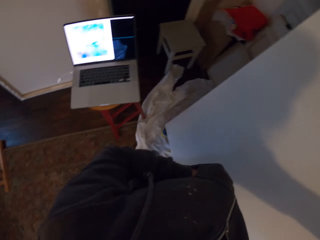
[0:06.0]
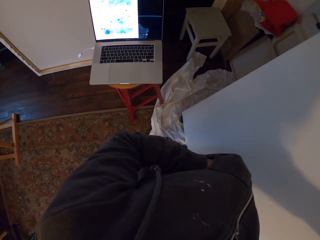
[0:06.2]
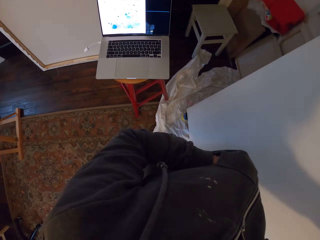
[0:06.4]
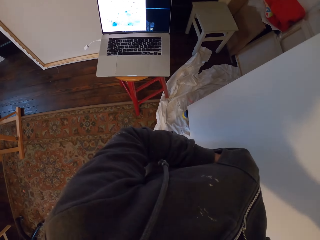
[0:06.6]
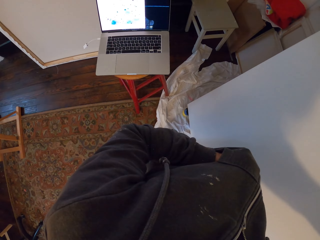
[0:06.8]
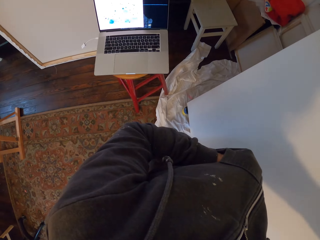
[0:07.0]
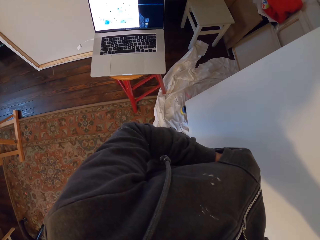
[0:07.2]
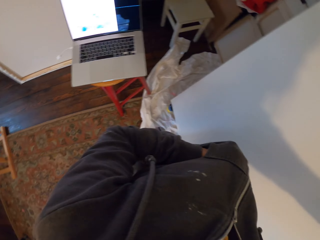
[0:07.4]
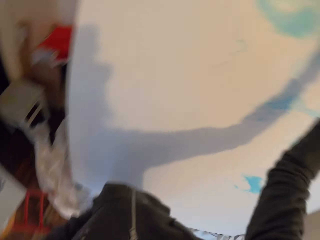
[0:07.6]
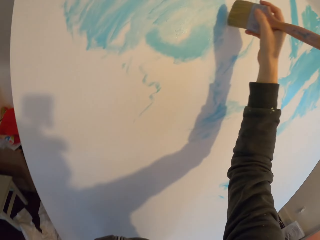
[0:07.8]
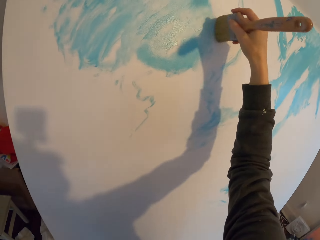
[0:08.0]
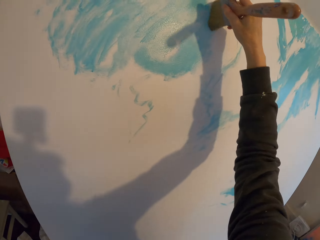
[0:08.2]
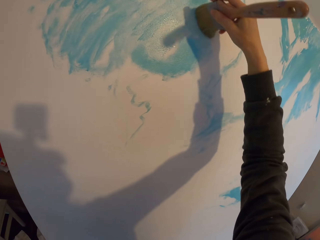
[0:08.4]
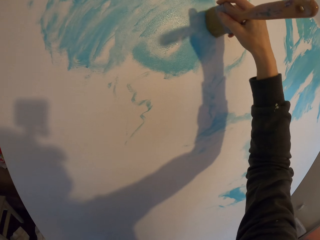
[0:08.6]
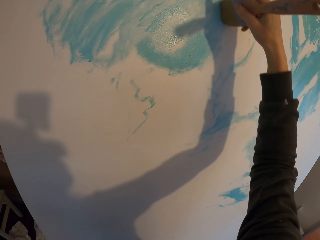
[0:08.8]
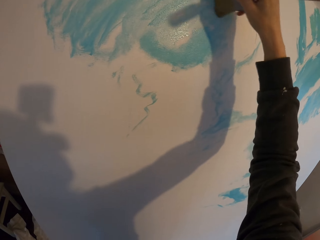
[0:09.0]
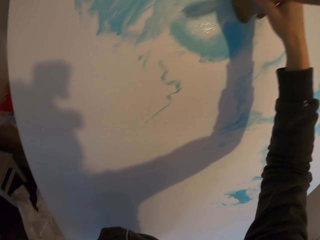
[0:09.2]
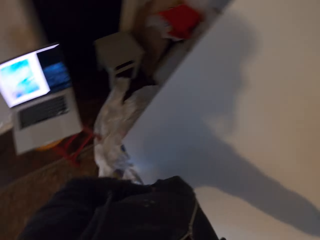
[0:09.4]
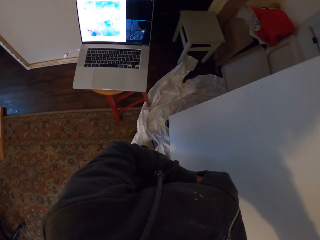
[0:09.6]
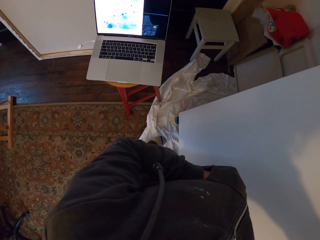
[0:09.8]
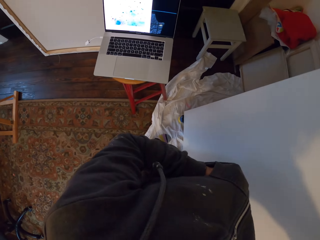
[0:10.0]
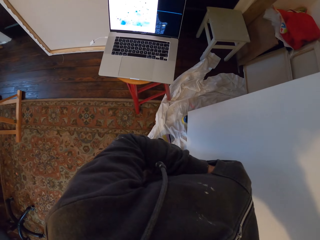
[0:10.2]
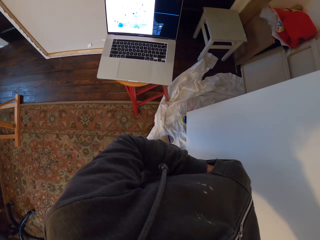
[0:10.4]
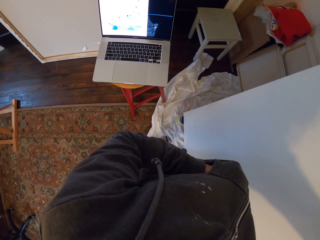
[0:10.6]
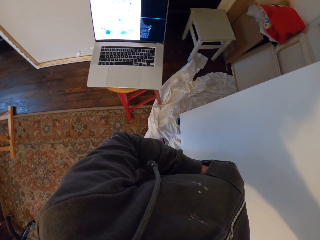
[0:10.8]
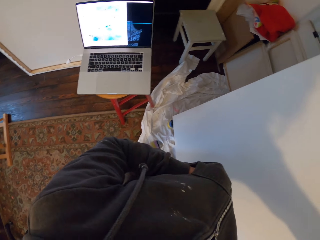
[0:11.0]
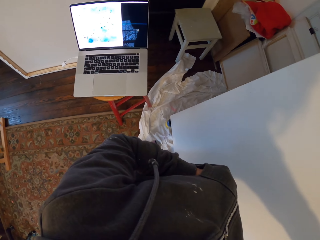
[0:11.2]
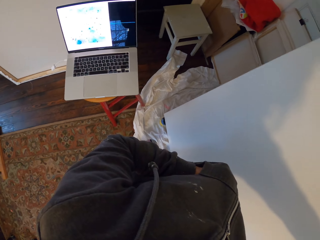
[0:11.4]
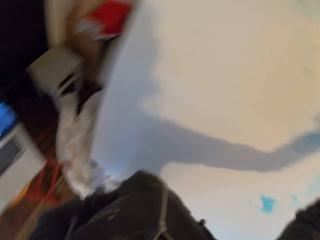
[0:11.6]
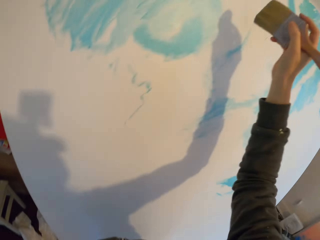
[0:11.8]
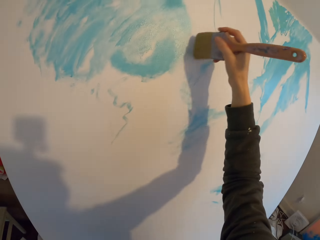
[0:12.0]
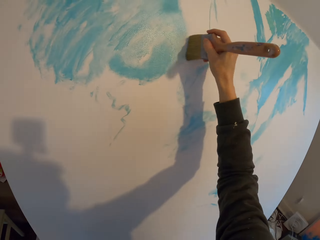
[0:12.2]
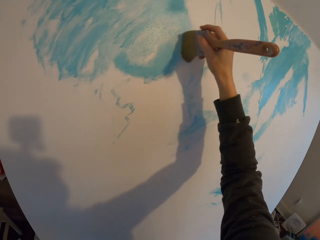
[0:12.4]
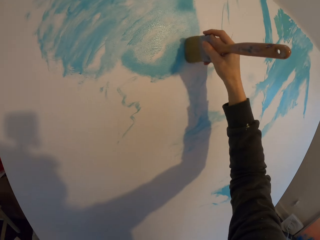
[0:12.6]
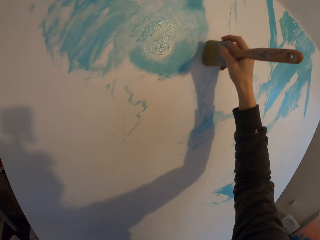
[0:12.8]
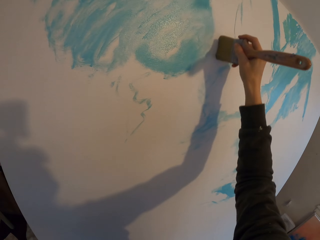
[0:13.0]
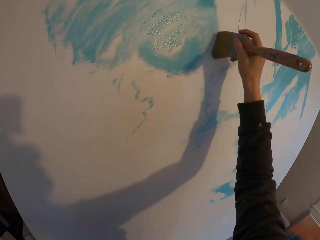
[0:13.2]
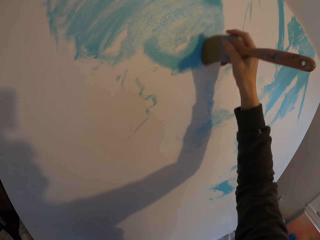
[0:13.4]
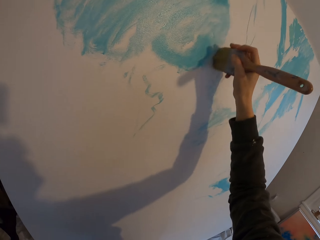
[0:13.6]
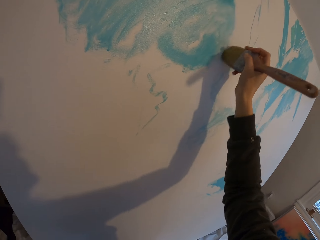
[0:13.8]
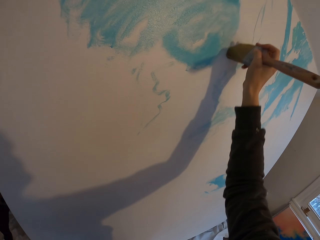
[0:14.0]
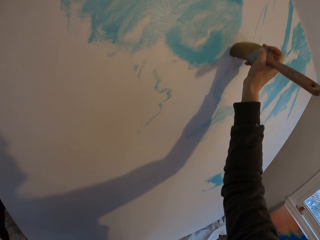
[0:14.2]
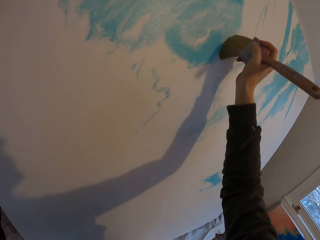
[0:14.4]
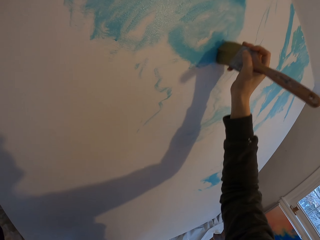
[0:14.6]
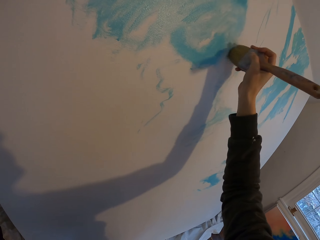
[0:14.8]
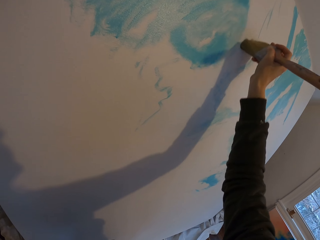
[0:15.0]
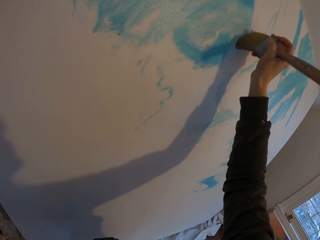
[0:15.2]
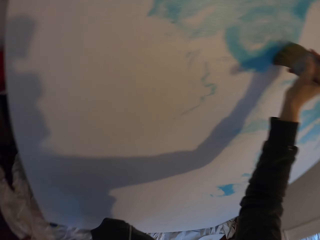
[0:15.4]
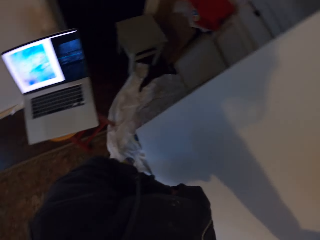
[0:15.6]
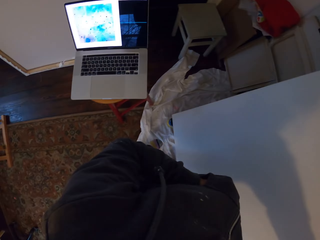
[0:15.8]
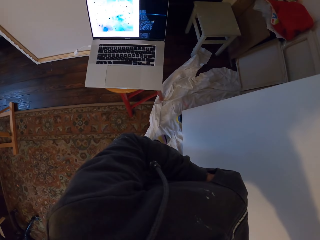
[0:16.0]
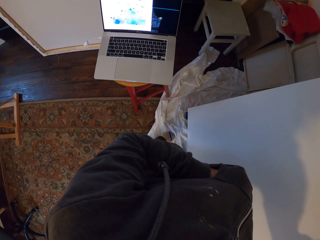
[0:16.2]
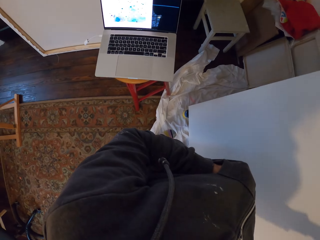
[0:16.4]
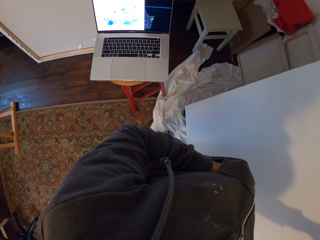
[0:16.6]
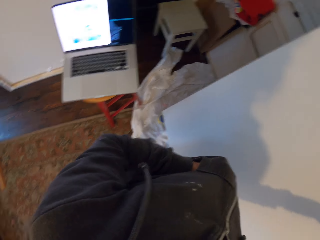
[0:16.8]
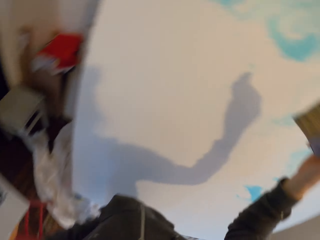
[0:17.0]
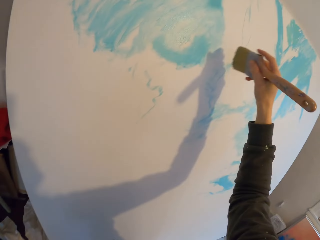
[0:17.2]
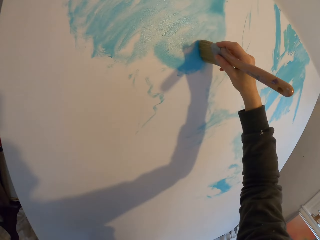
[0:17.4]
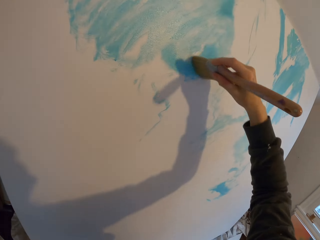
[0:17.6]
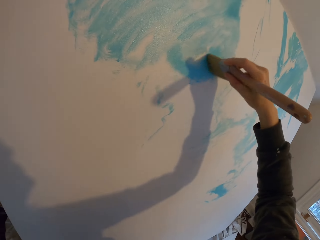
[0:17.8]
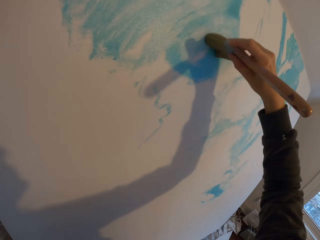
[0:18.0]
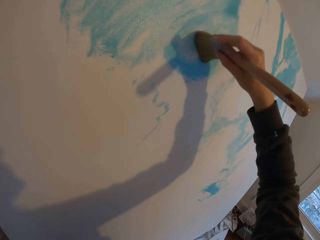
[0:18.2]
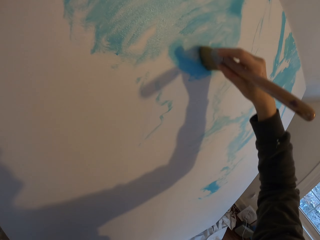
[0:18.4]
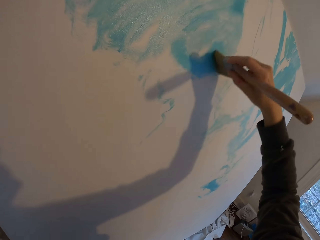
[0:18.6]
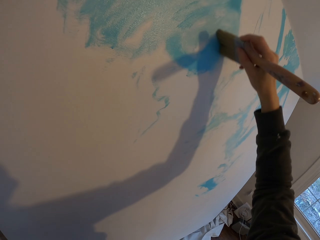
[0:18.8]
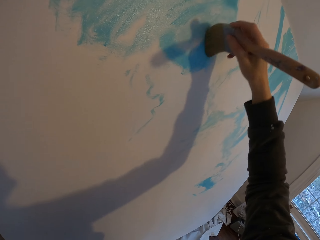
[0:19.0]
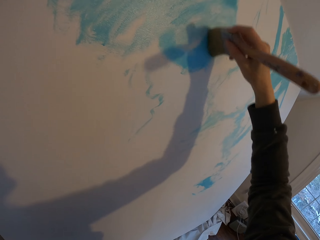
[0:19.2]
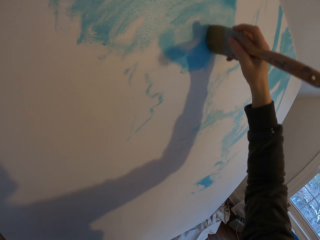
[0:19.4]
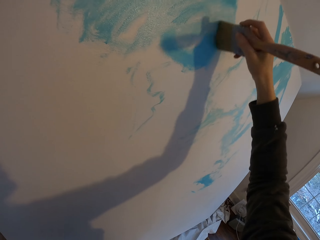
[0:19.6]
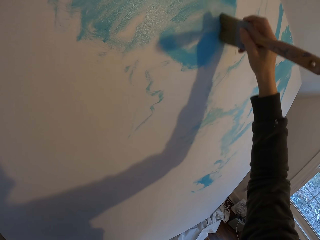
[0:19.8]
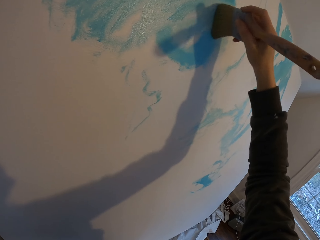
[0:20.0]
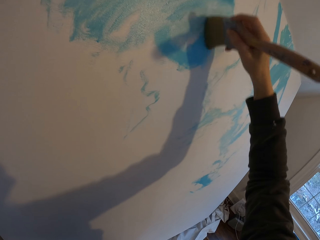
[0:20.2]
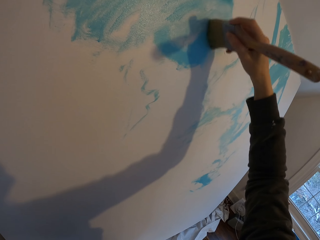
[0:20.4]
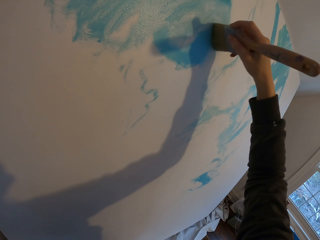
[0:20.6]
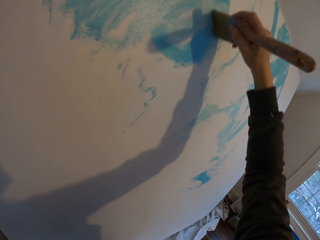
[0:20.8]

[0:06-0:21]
The camera wearer looks at the laptop. They paint the board. They look at the laptop. They paint the board. They look at the laptop. They paint the board.

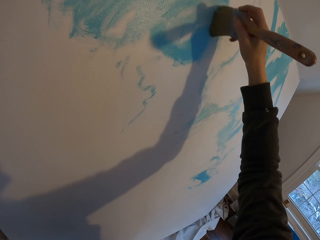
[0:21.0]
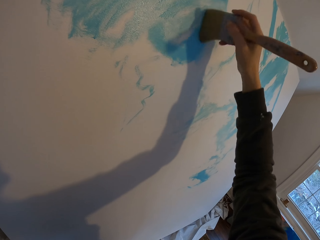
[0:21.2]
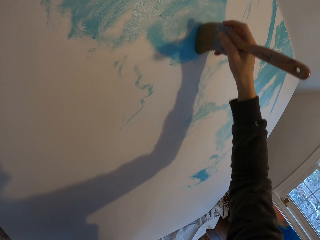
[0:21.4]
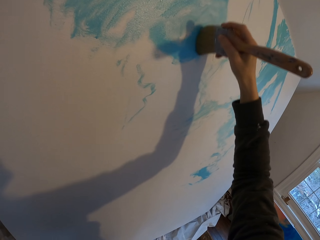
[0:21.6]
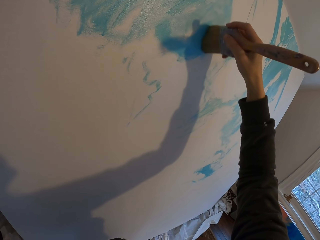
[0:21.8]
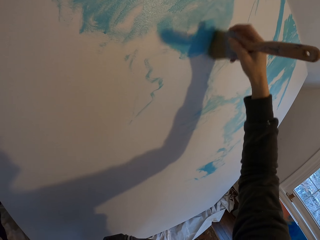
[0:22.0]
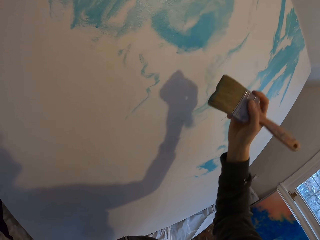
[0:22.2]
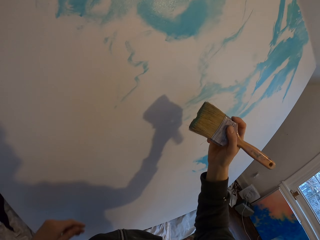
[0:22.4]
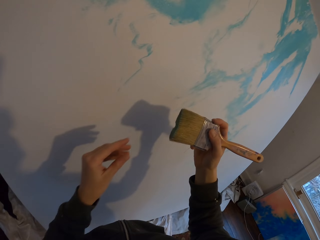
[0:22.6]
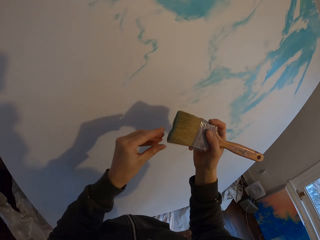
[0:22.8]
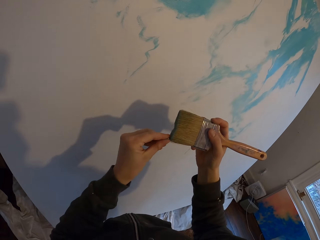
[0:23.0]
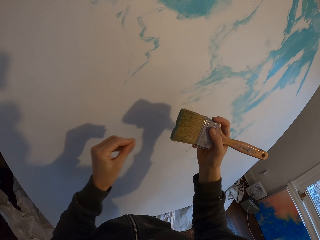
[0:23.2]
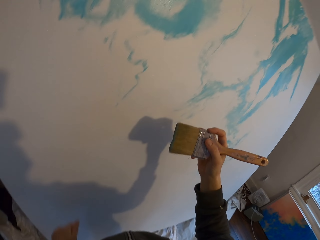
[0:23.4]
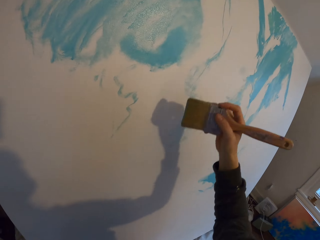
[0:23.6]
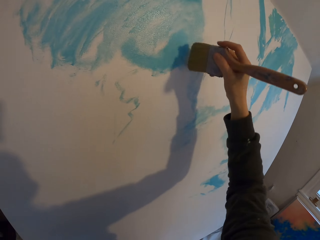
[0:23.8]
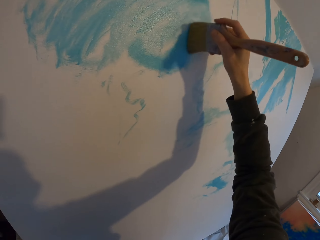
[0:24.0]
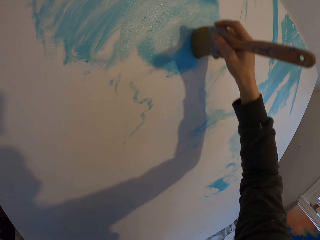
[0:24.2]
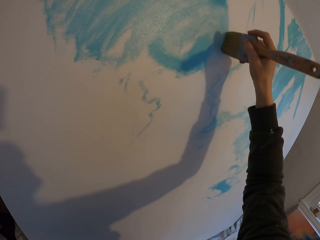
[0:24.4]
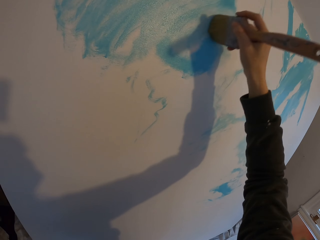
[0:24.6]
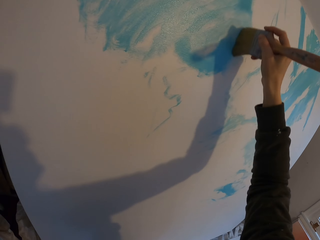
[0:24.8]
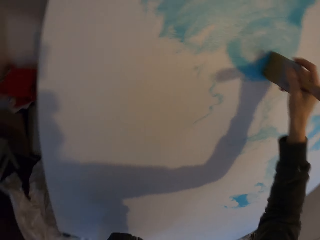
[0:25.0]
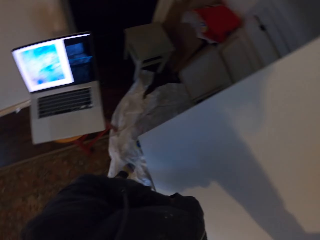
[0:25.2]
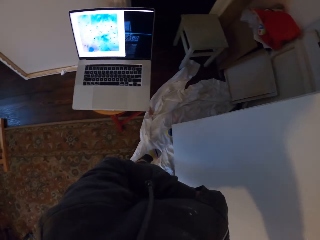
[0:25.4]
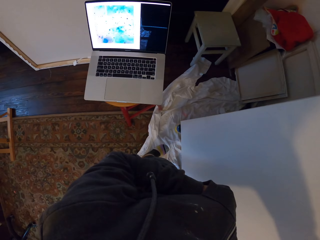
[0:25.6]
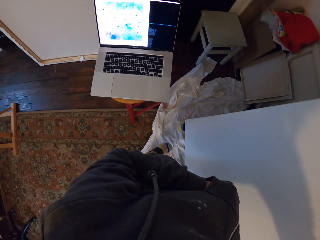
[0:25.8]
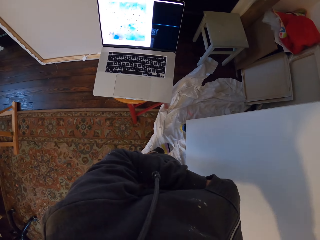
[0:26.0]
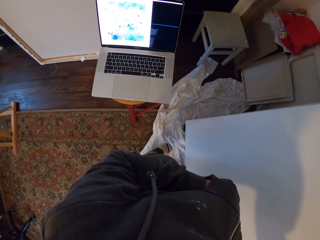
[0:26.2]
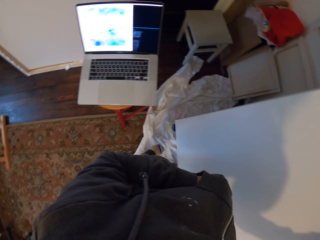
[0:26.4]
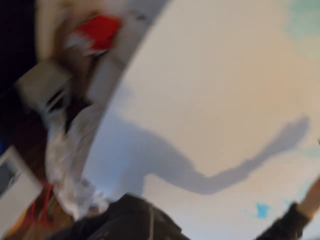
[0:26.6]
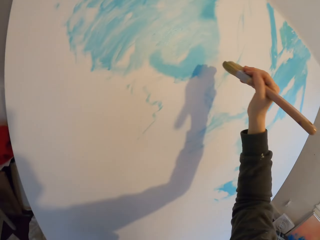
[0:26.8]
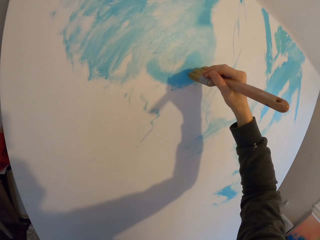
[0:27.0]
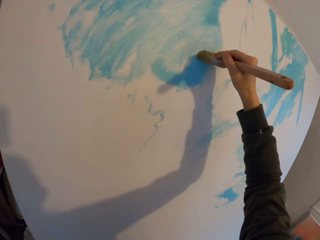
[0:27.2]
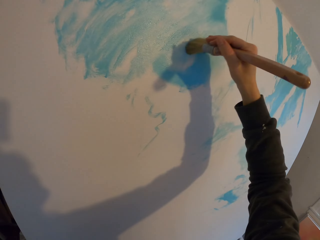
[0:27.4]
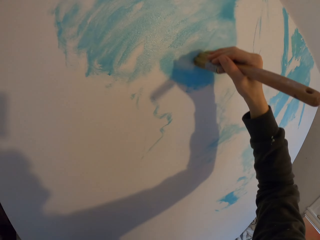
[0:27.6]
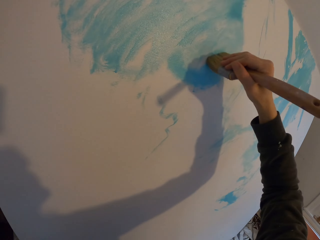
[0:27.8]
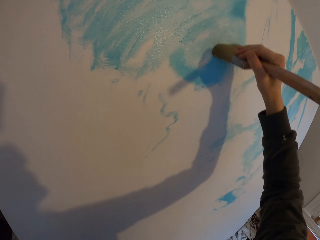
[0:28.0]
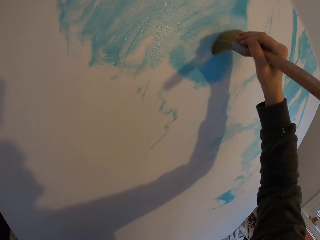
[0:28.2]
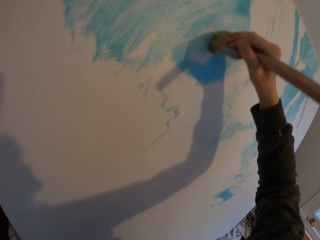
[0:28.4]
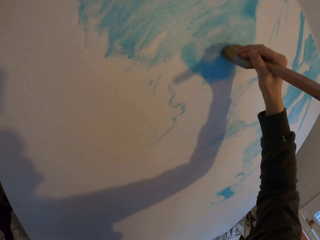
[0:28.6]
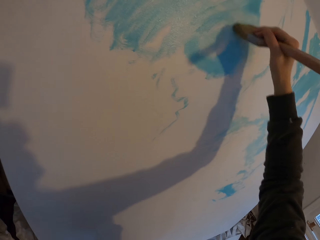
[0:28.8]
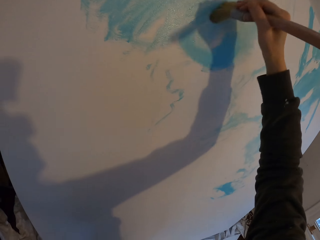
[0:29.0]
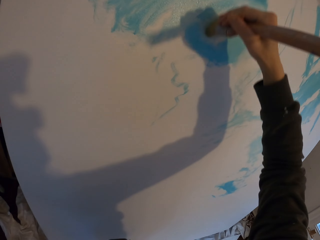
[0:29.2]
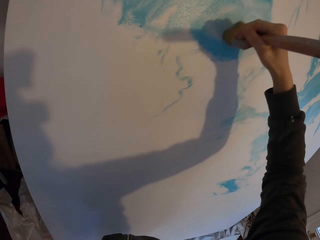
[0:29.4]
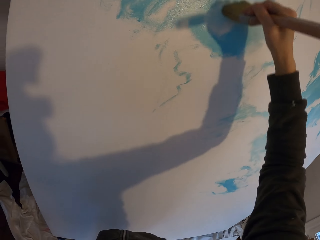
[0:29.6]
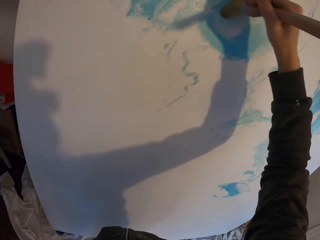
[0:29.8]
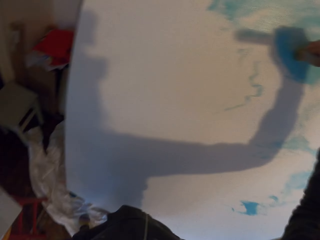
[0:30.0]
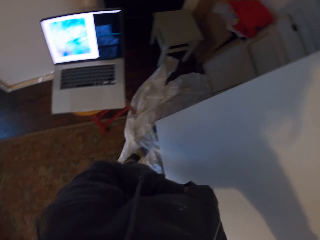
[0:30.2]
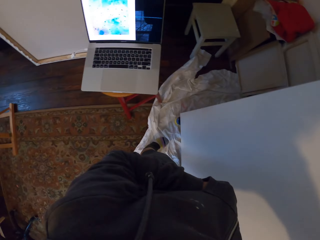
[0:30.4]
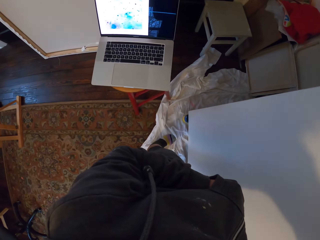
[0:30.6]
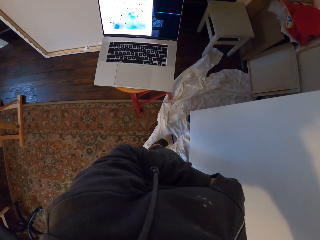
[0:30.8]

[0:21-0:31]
The camera wearer removes the particles from the brush. They paint the board. They look at the laptop. They paint the board. They look at the laptop.
